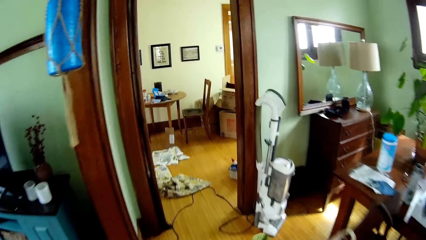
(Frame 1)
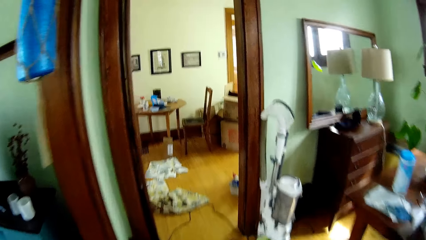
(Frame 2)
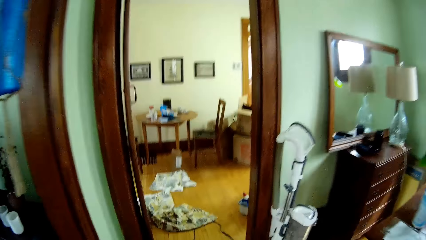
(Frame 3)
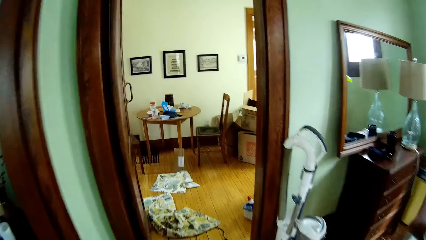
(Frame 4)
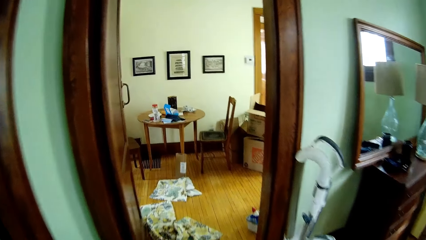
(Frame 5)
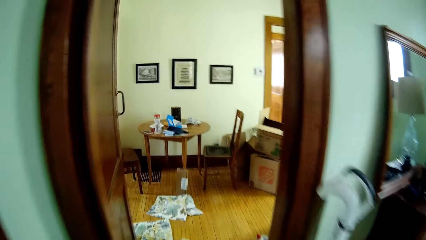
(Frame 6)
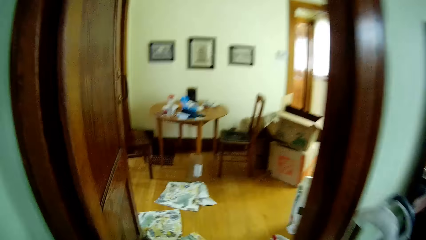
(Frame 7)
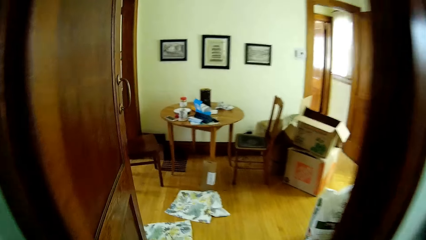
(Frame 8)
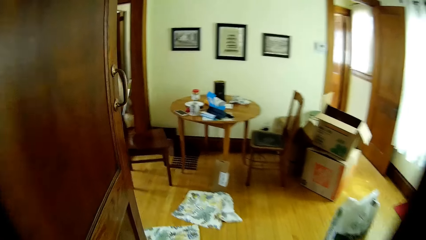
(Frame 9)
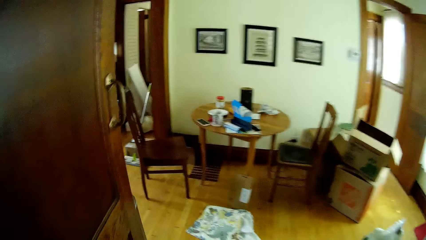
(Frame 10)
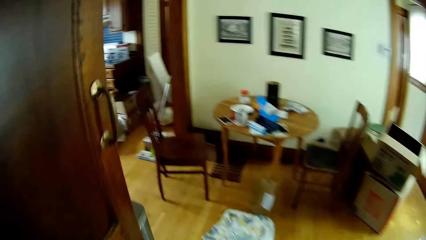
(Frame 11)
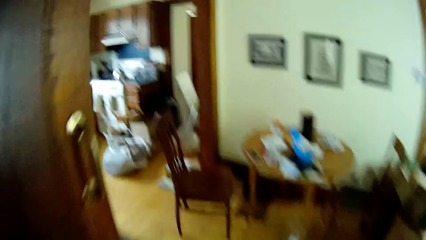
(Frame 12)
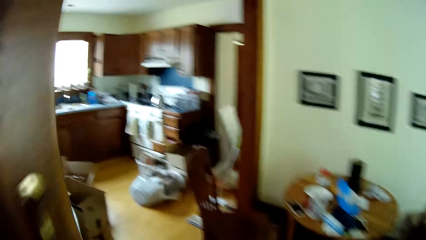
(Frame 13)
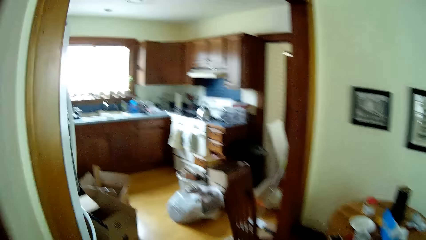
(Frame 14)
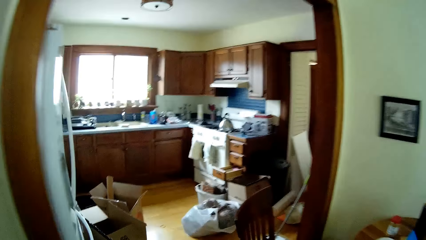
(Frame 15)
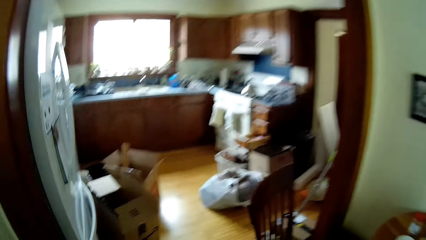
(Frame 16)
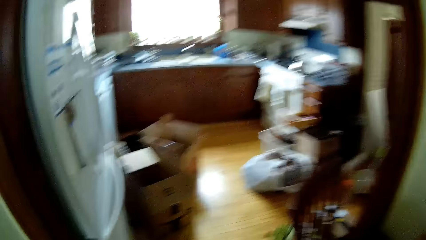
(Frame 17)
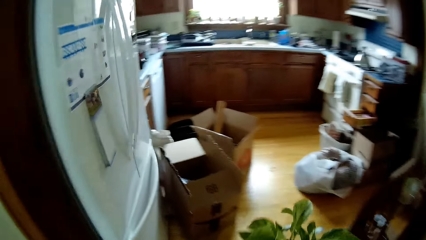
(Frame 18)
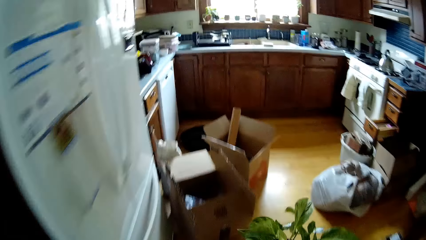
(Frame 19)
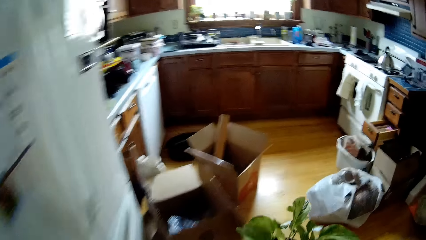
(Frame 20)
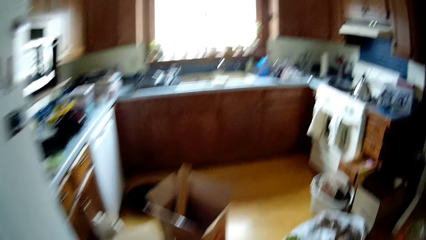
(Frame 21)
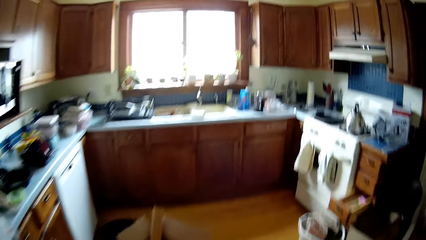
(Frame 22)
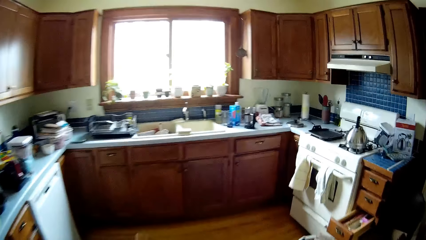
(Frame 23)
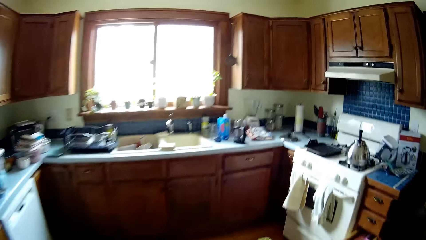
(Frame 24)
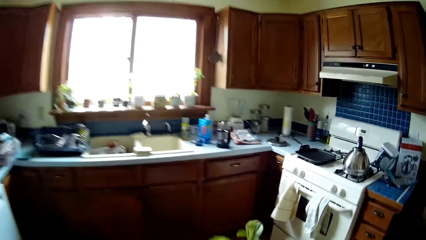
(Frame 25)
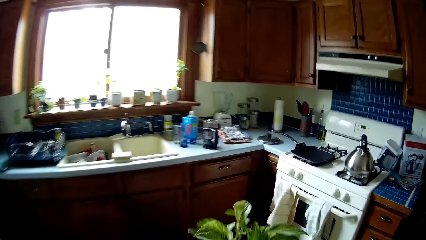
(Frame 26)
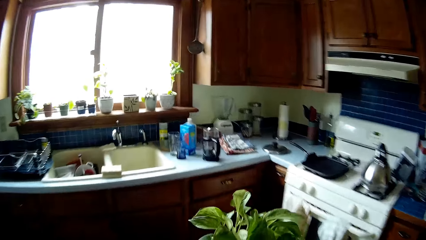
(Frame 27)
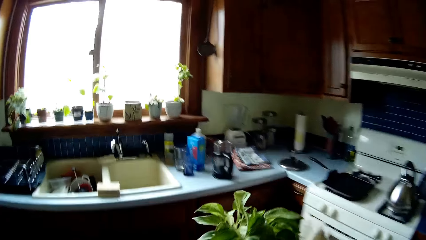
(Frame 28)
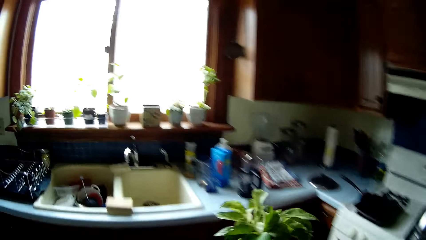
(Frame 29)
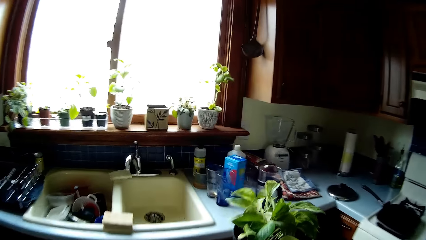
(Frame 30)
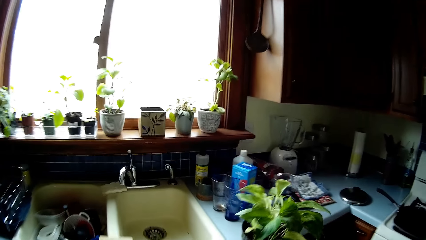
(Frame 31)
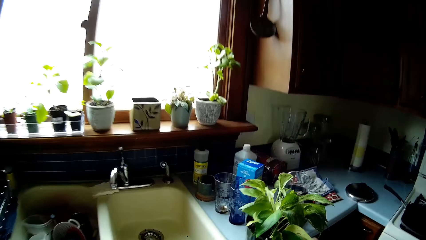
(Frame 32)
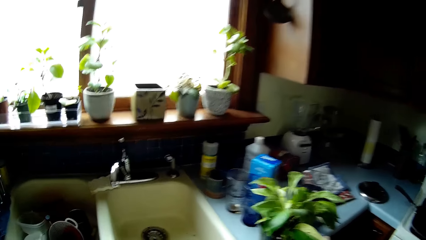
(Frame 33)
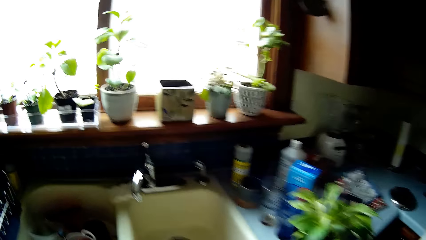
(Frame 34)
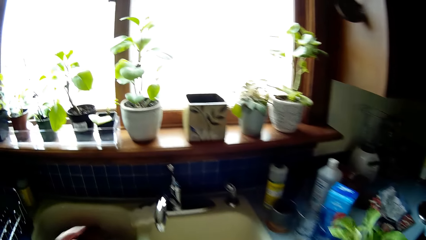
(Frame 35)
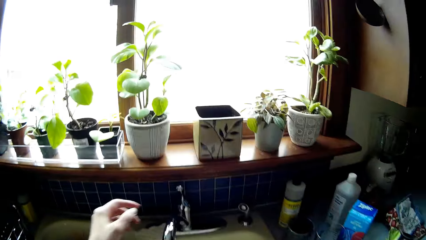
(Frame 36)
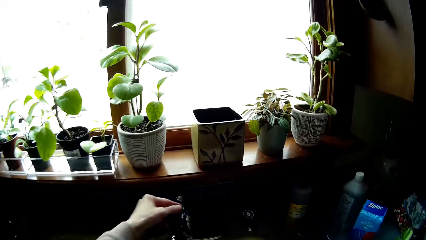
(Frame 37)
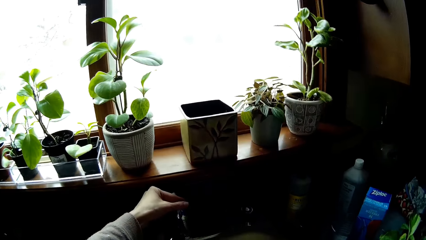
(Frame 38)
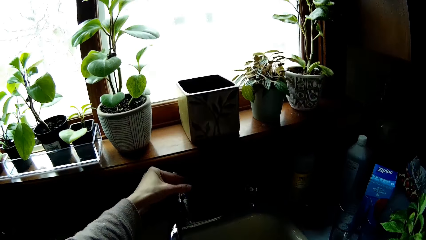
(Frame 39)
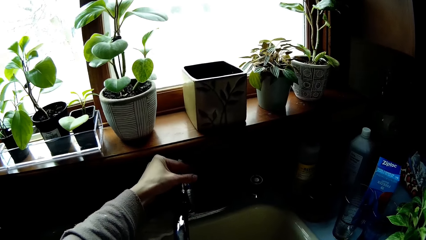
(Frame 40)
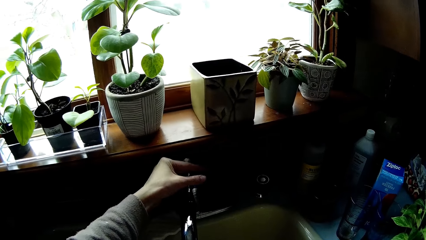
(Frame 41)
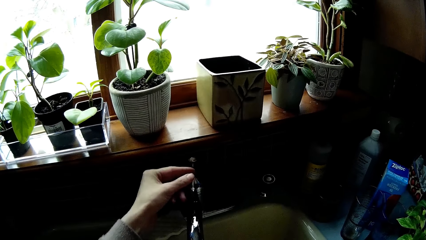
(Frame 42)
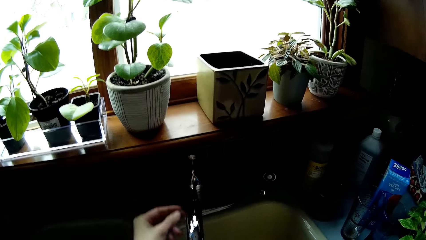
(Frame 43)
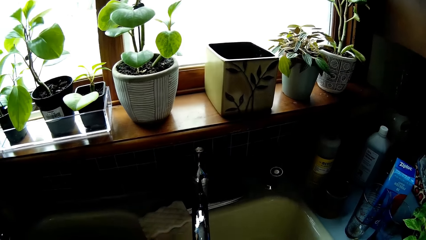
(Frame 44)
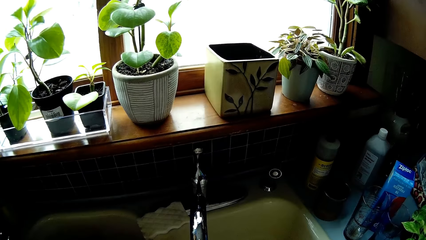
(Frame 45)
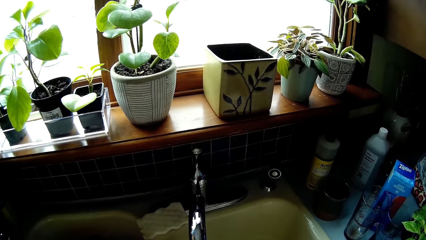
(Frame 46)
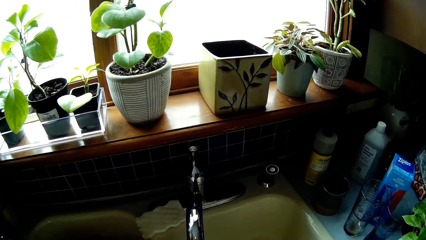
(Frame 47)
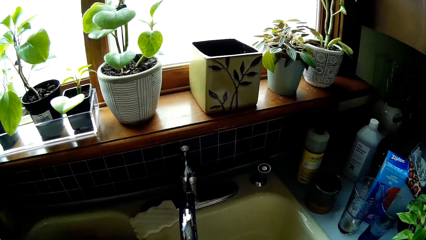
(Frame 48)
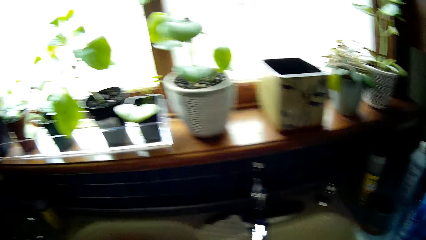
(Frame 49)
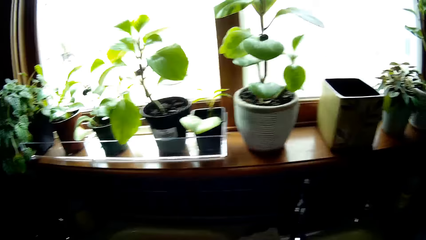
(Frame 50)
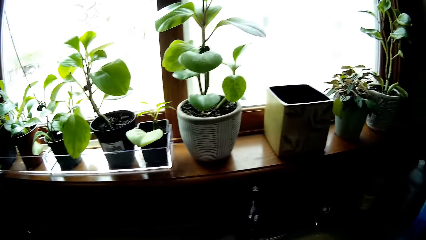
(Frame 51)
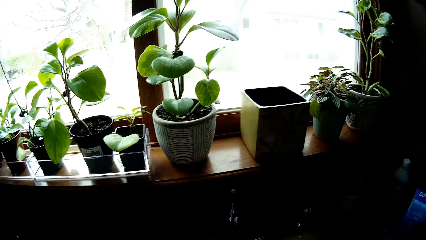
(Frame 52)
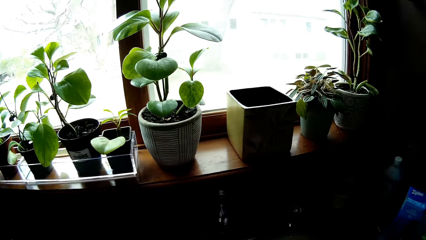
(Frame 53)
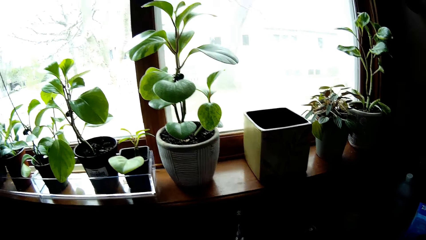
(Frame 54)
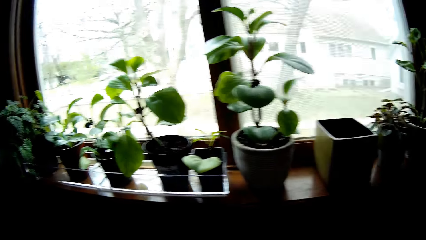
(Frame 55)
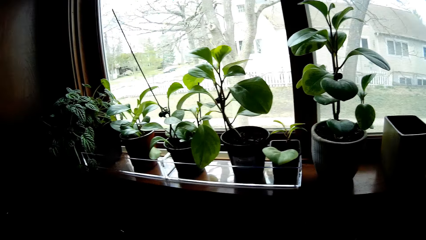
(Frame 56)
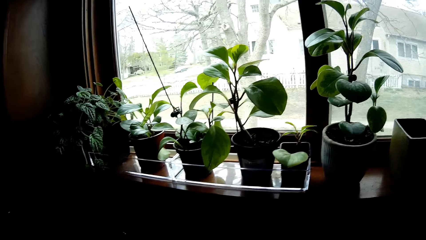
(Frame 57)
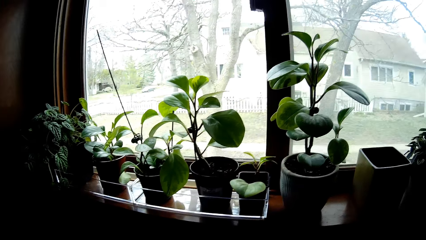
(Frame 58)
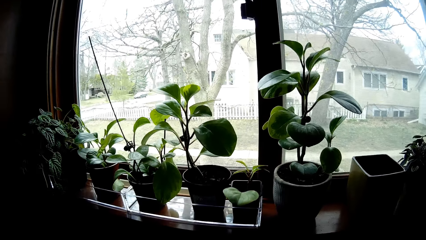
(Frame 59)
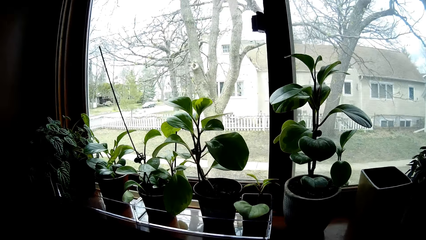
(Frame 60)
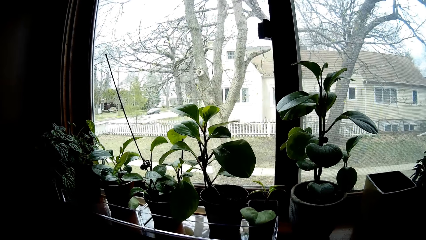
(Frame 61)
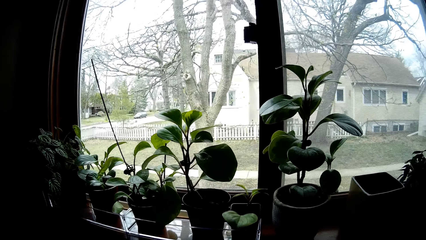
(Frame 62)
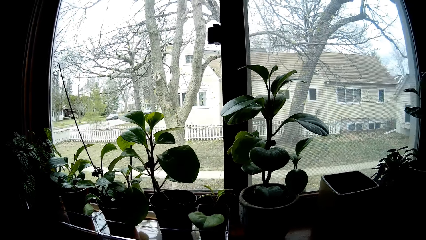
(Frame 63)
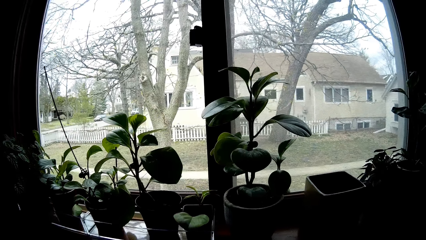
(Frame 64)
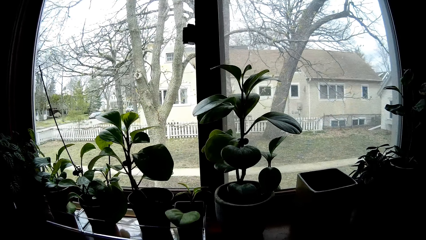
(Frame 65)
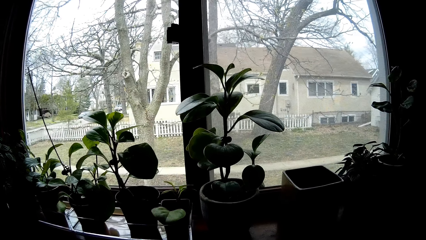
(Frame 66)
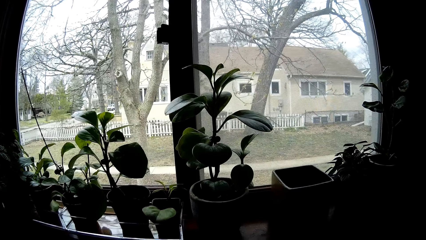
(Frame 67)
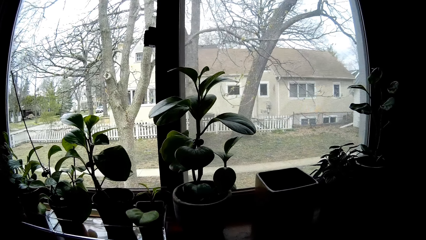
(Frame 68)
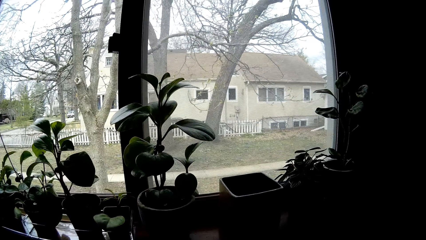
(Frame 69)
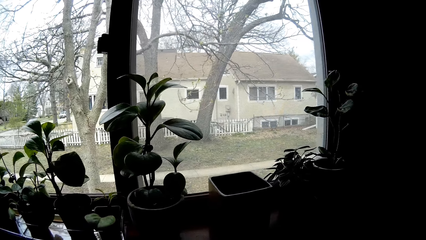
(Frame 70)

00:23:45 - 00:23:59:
The camera wearer walks into the kitchen. She drops the flowerpot on a kitchen counter with both hands. She turns on the tap on a sink with her left hand. She stares at potted plants on the window.

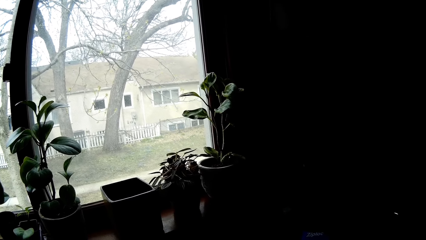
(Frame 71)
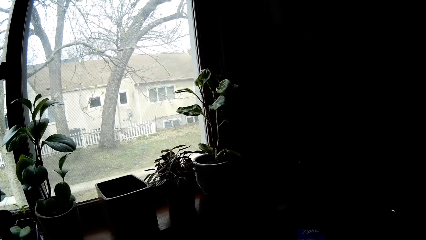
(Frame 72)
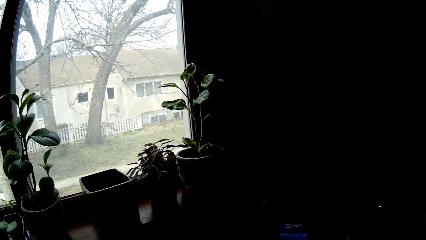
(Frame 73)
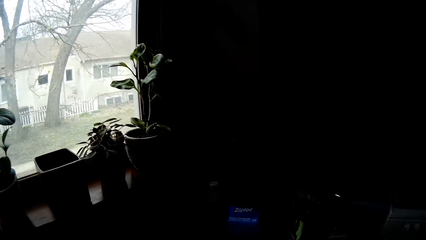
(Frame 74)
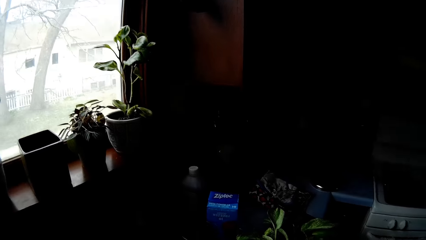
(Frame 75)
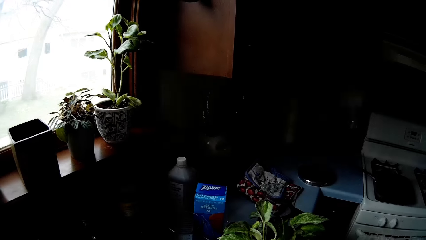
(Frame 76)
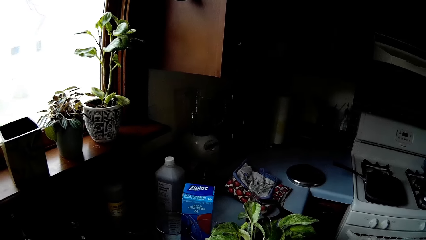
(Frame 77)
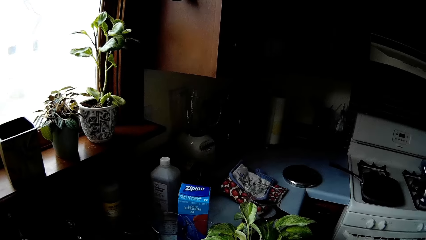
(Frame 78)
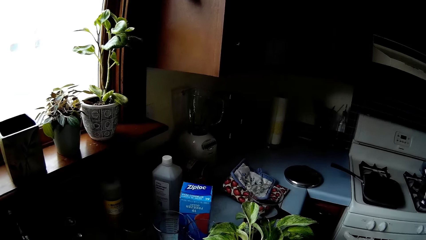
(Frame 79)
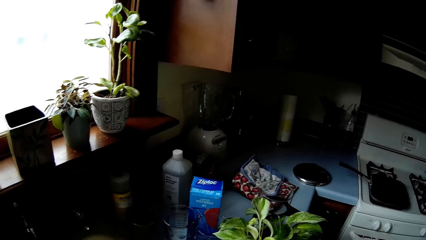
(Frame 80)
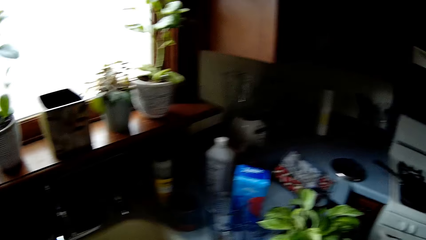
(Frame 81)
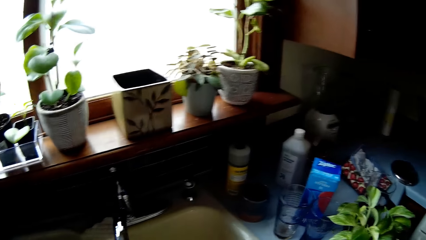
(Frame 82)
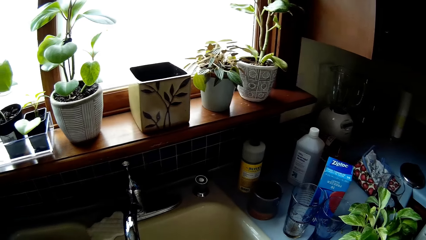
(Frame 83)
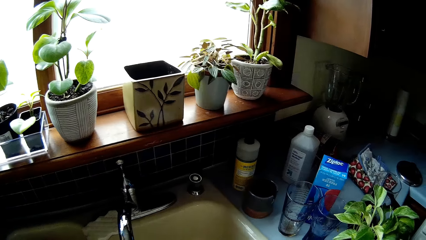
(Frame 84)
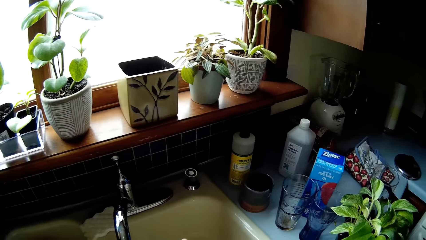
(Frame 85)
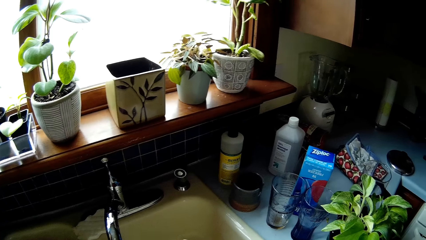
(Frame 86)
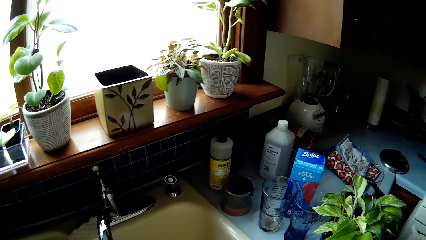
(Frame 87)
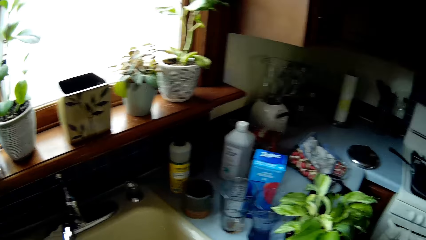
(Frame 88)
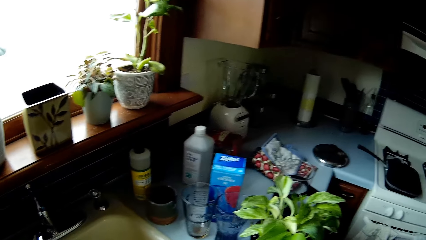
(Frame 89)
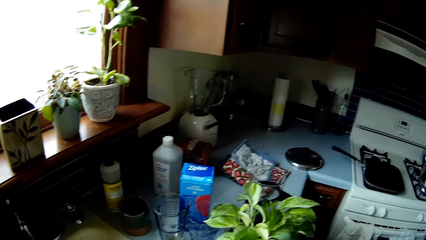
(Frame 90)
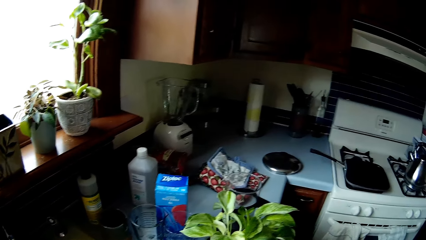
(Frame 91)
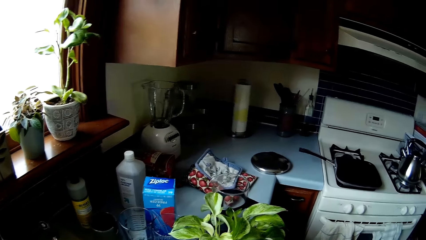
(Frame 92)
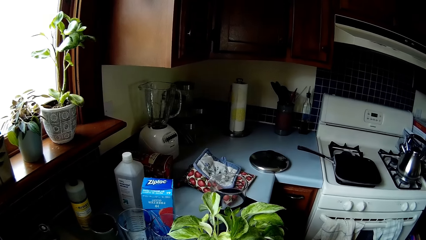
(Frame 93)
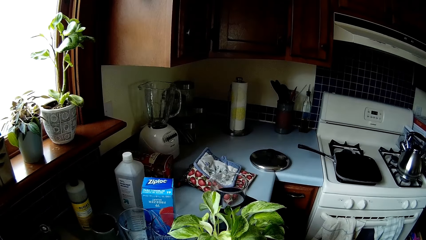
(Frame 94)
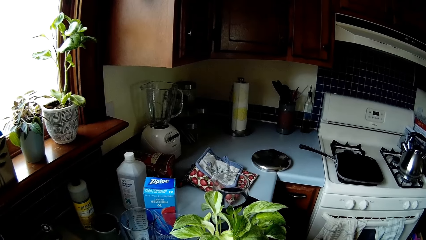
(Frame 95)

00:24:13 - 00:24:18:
The camera wearer looks around the kitchen.
